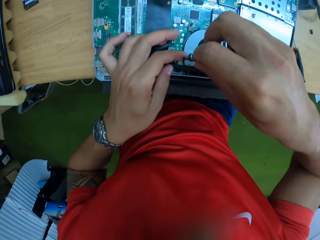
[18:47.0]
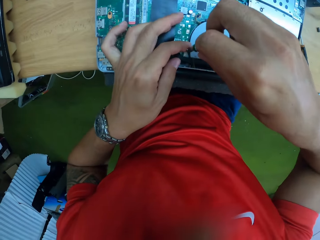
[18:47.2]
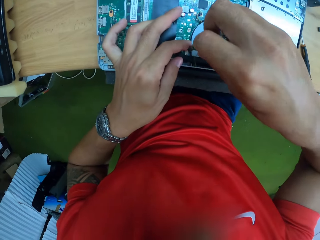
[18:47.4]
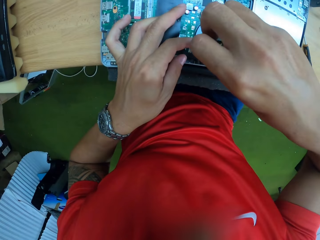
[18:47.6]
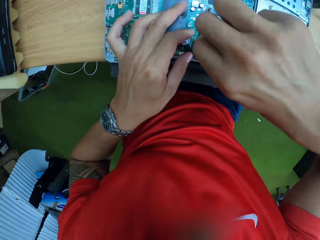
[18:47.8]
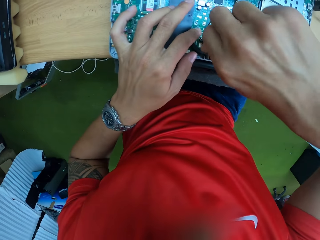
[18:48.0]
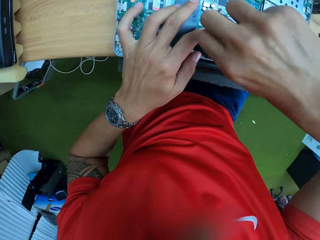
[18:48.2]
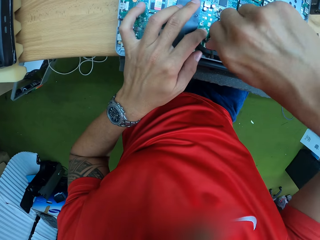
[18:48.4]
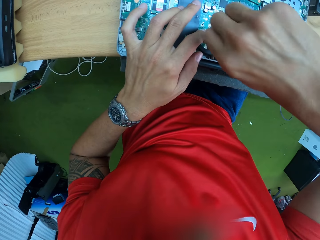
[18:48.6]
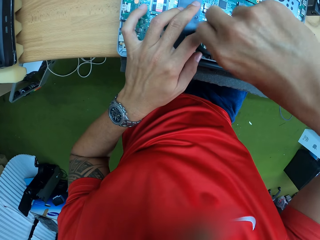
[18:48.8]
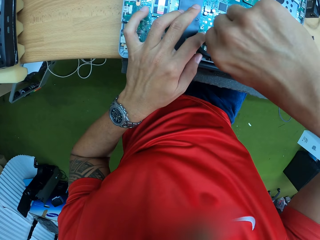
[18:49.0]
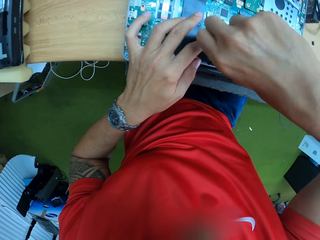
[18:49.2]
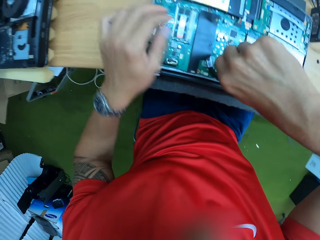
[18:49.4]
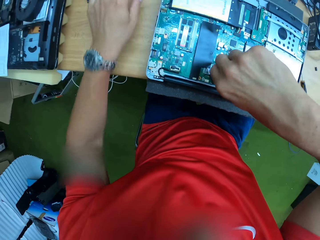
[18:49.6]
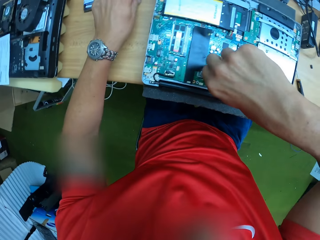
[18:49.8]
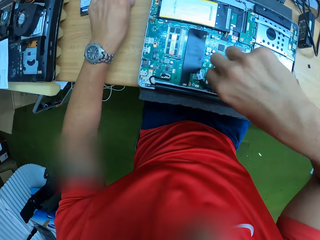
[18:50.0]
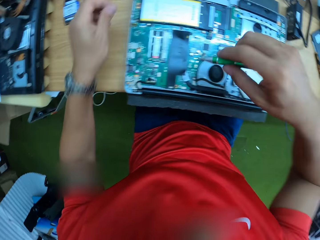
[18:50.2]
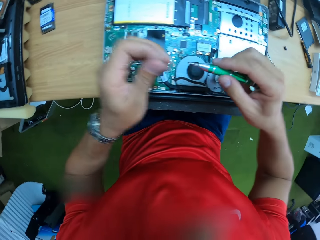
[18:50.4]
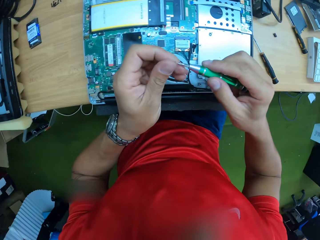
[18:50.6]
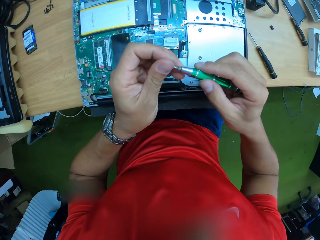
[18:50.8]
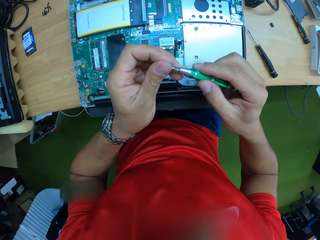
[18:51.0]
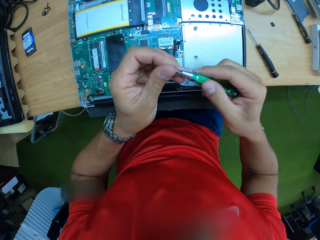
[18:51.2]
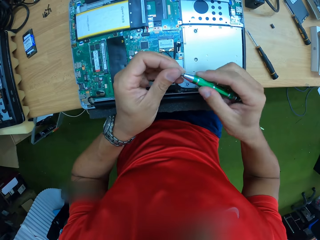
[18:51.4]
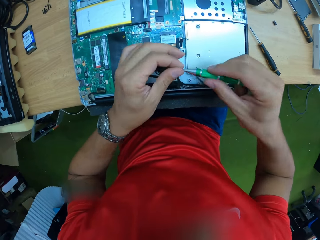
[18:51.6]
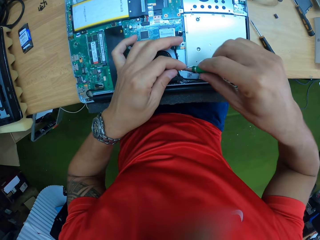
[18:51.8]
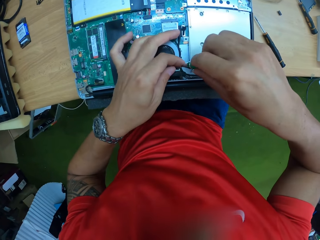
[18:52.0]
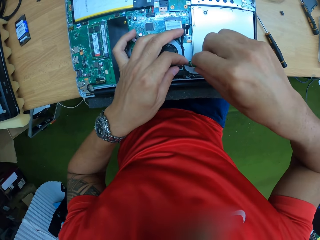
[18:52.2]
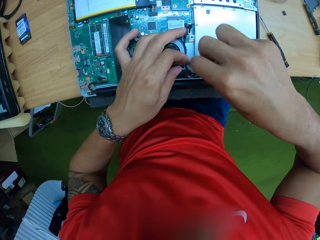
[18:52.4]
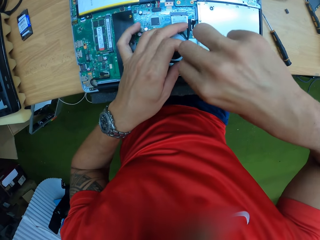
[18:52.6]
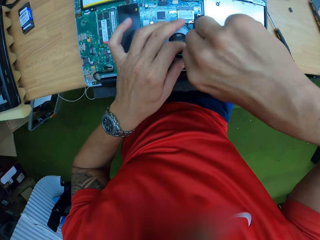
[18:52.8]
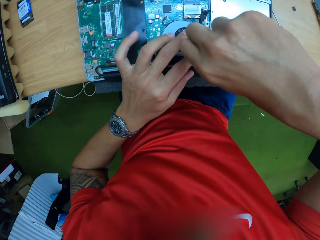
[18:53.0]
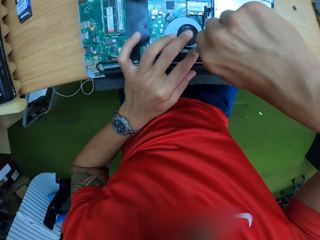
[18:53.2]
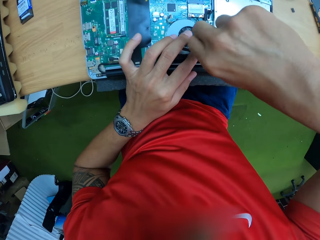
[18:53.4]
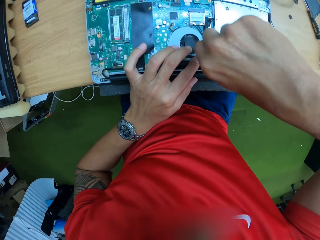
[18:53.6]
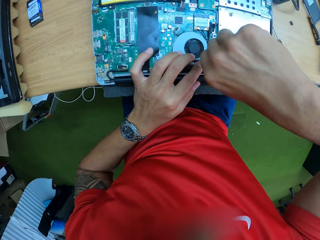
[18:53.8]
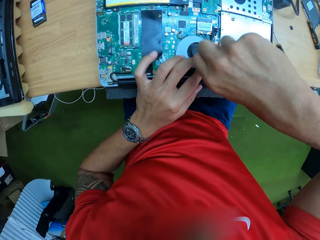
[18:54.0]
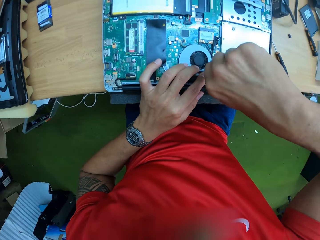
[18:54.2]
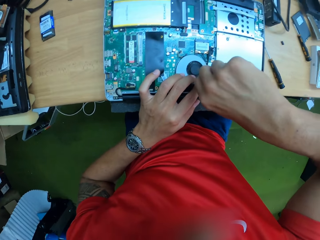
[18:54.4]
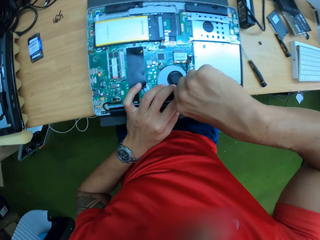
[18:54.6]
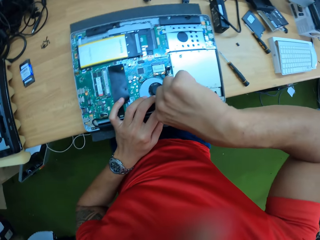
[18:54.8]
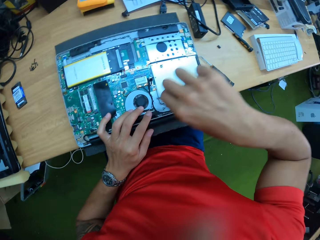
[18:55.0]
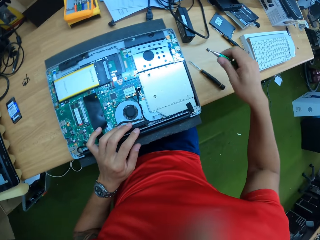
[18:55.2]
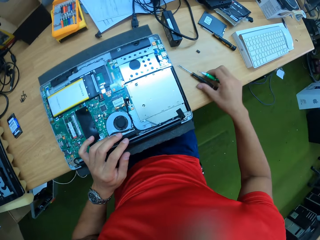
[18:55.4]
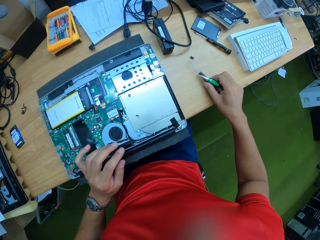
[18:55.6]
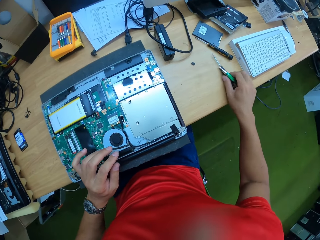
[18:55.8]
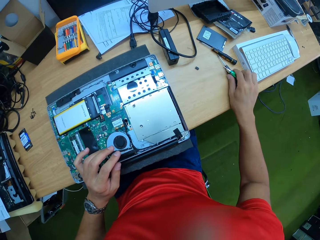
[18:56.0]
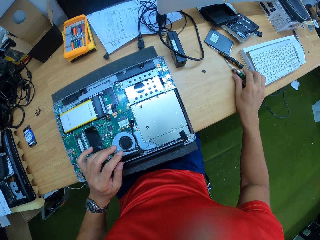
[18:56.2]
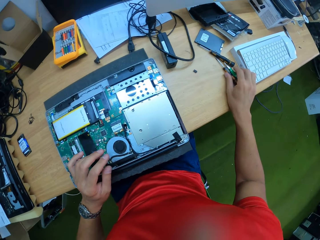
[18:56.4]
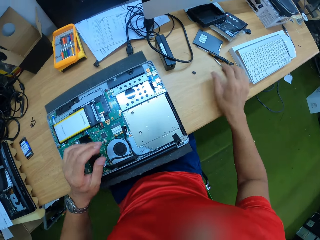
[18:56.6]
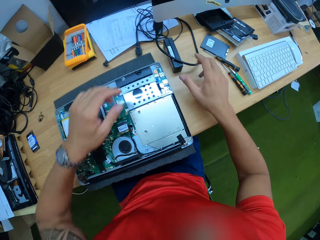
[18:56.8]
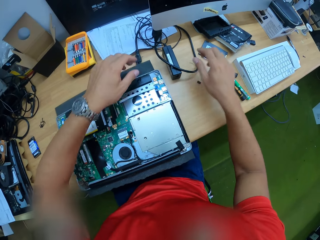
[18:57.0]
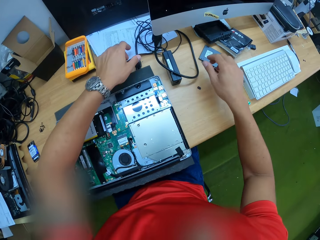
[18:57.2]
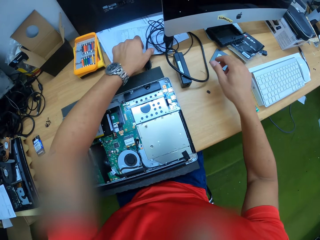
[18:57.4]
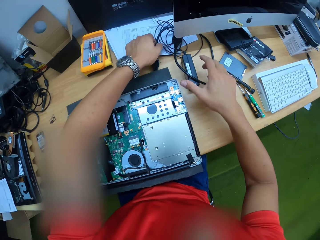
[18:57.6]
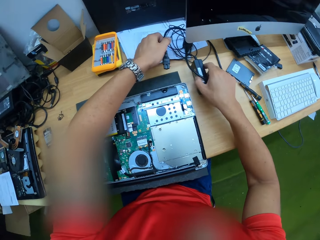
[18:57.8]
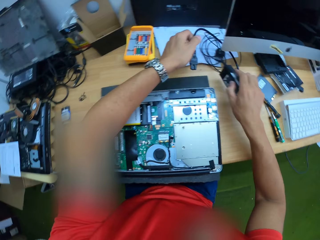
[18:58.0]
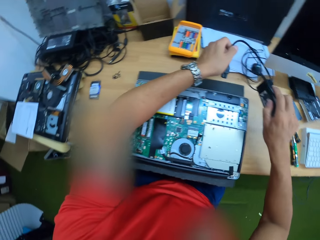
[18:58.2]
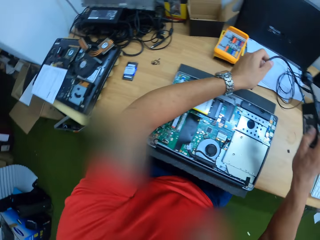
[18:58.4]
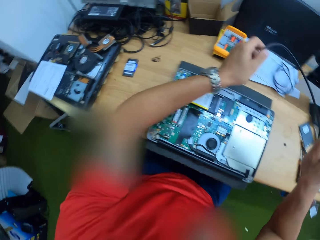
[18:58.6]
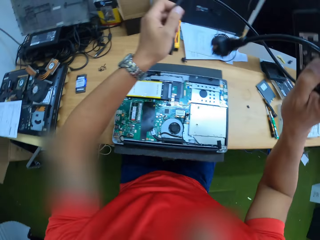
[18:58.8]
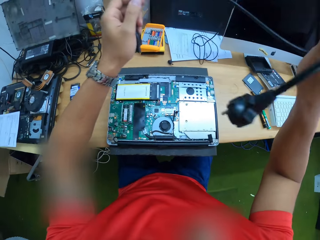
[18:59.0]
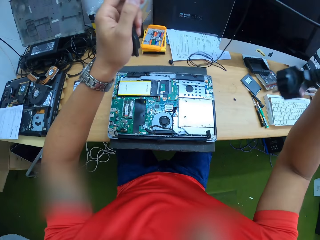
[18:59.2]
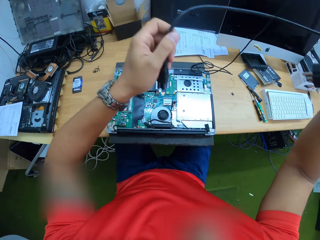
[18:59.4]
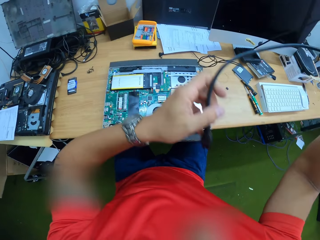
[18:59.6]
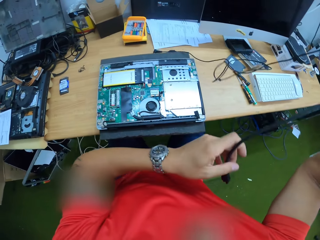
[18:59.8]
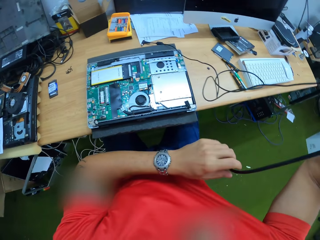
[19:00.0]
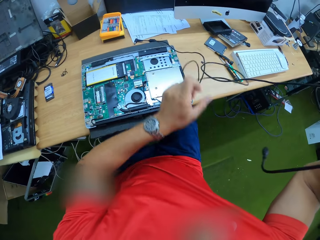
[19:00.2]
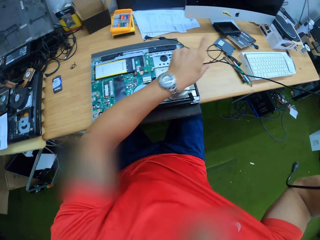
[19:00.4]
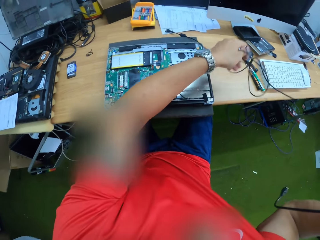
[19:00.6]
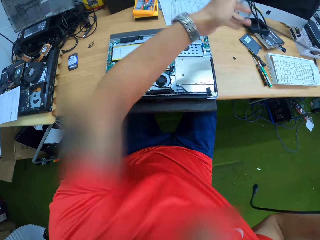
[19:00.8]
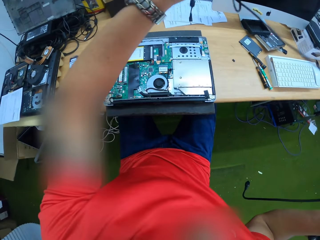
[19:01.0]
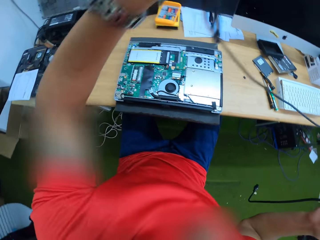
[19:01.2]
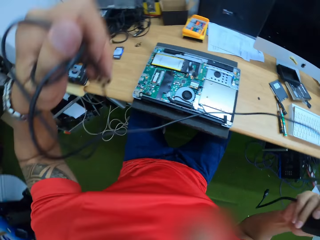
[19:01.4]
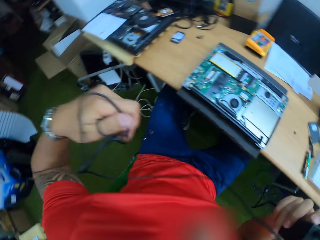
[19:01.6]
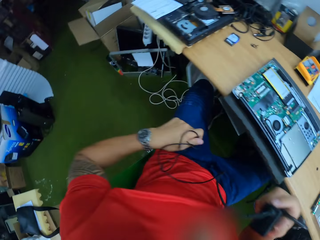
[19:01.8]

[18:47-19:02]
The camera wearer screws the cooling fan of the laptop with the green screwdriver in his right hand. He picks up the screw on the table with his left hand. He puts the screw in his left hand into the green screwdriver in his right hand. He screws the cooling fan of the laptop with the green screwdriver in his right hand. He adjusts a black screwdriver on the table with his right hand. He drops the screwdriver in his right hand on the table. He picks up the laptop charger on the table with both hands.

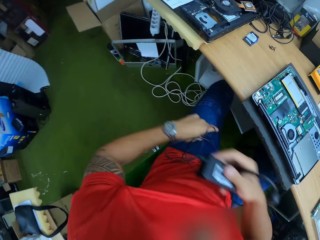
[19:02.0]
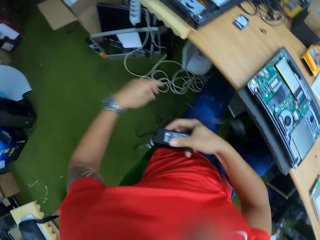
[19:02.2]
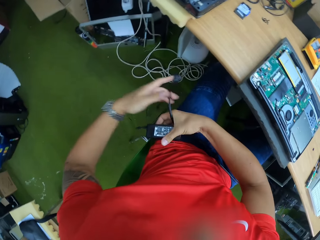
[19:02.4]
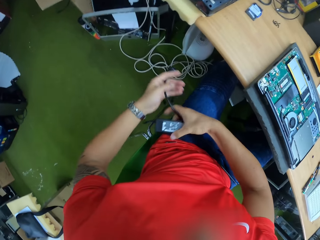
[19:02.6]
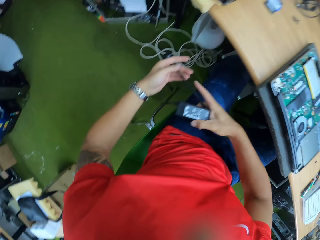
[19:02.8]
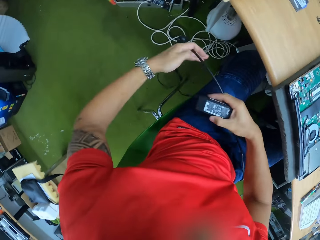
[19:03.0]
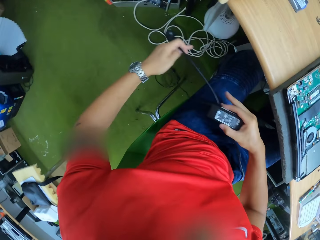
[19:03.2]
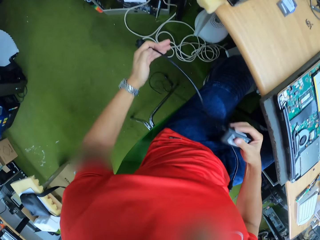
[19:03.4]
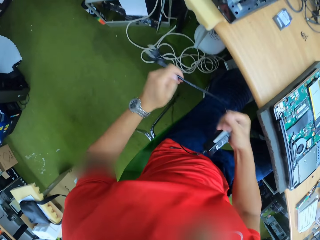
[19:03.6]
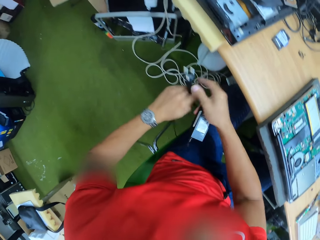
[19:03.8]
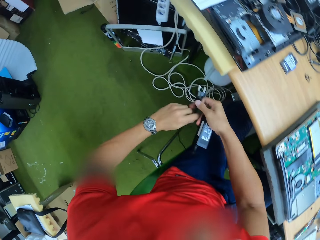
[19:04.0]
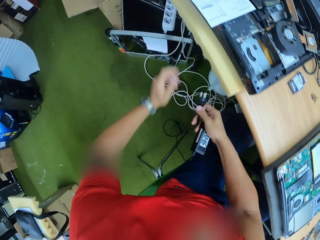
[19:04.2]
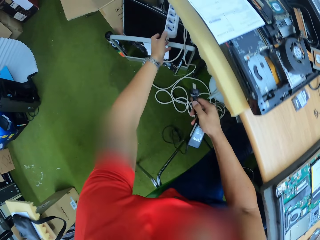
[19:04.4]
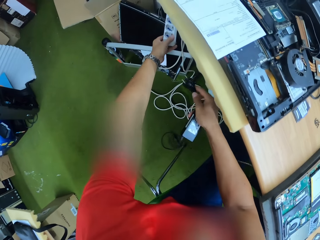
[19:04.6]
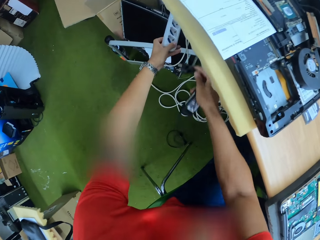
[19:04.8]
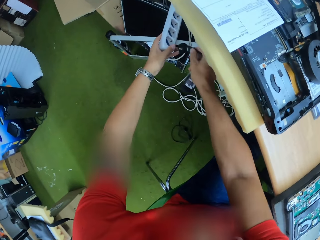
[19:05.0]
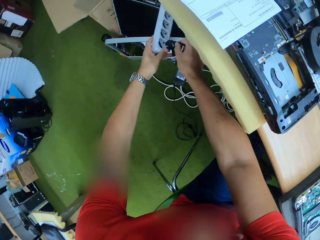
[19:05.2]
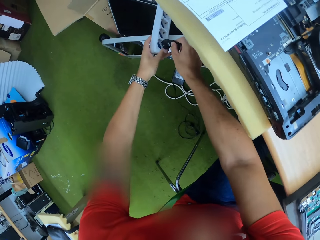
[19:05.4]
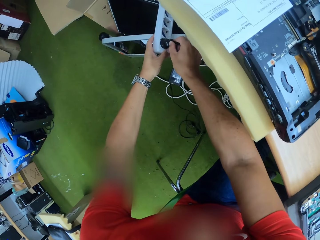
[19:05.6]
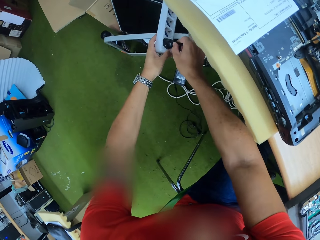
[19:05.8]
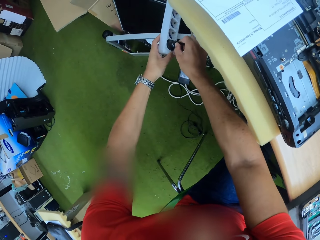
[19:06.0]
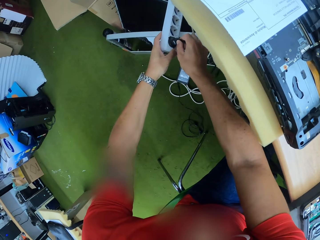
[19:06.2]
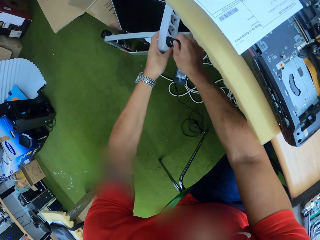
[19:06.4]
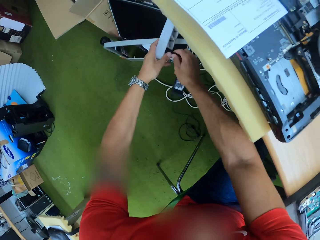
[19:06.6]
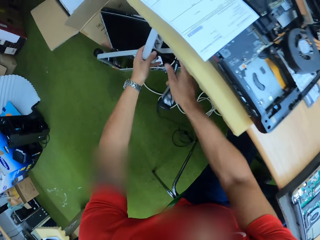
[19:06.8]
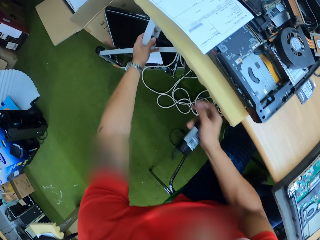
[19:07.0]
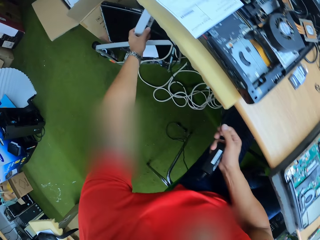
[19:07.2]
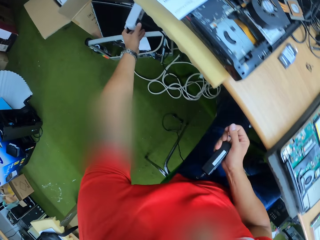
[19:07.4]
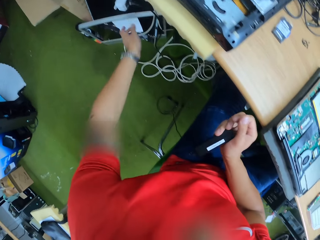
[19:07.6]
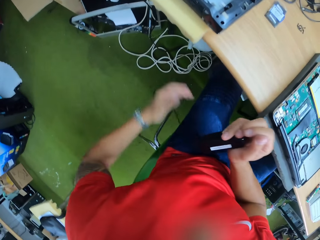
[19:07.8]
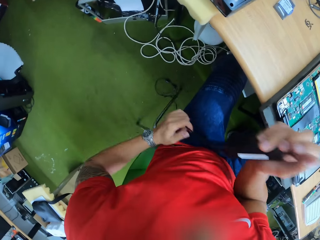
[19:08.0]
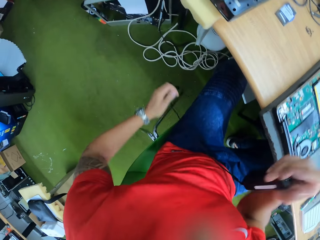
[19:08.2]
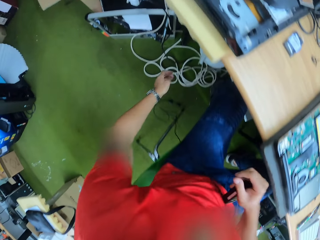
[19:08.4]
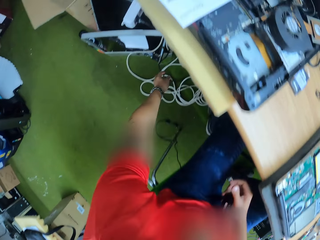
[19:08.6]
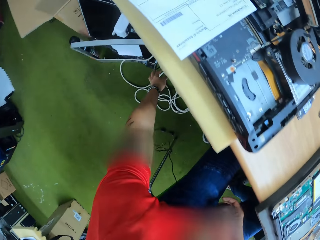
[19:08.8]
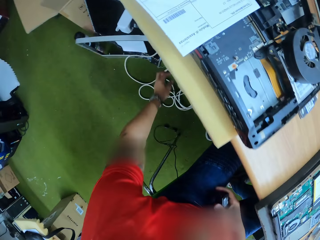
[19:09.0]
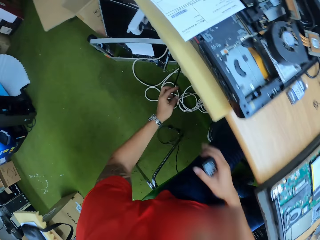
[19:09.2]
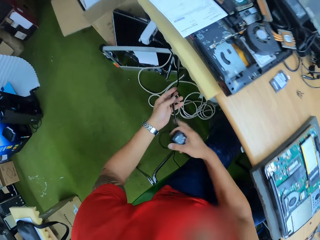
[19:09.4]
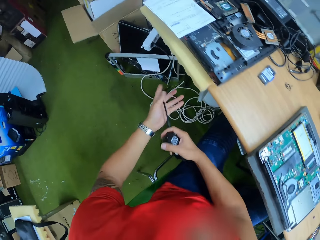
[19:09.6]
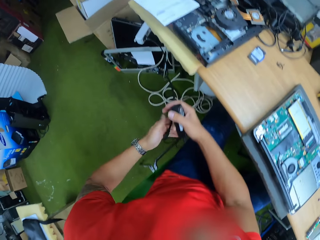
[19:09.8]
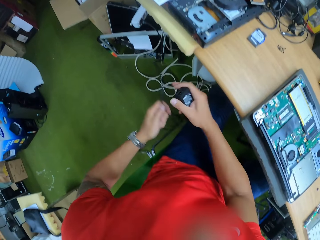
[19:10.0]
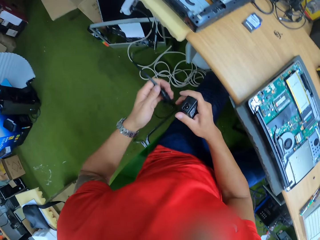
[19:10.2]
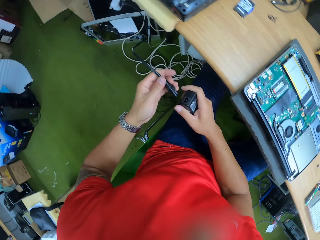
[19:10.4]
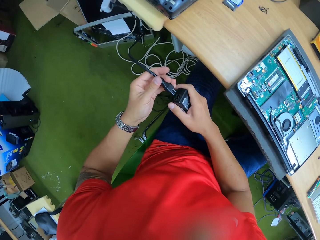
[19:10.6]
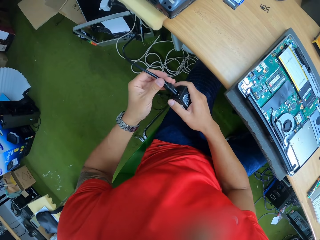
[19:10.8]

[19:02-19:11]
The camera wearer holds an electric extension with his left hand. He connects the laptop charger to the electric extension with his right hand. He removes his left hand from the electric extension and picks up the laptop charger on the floor with his left hand.
